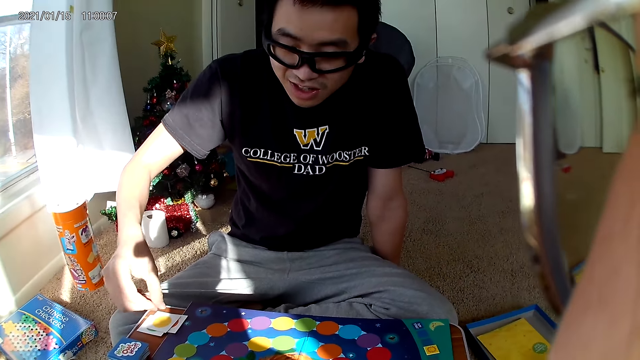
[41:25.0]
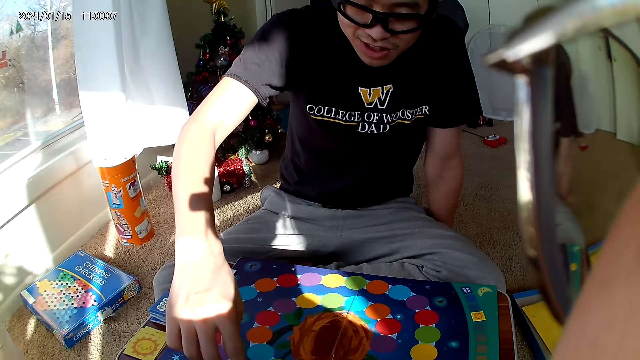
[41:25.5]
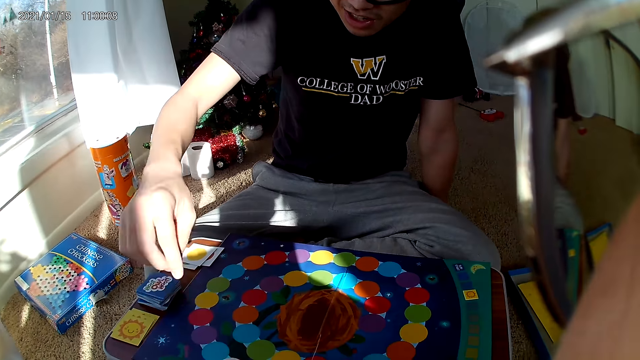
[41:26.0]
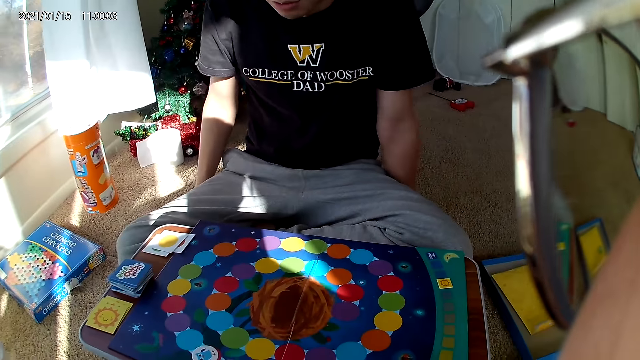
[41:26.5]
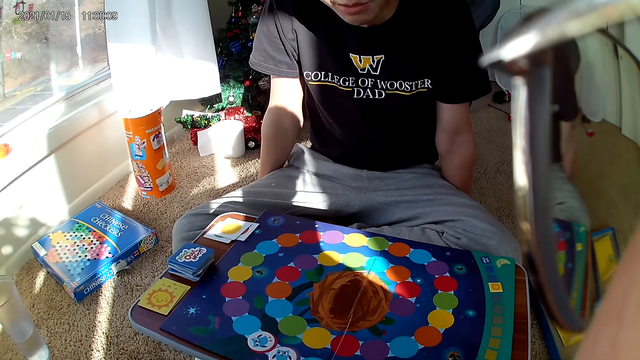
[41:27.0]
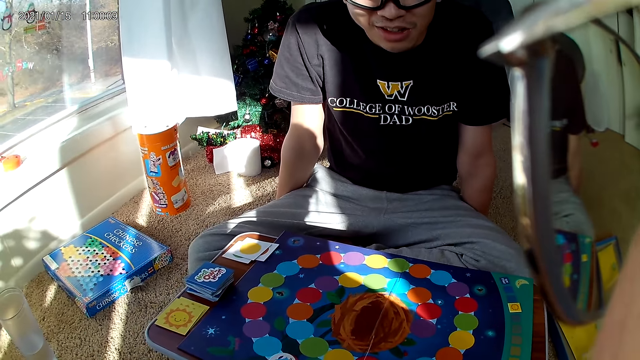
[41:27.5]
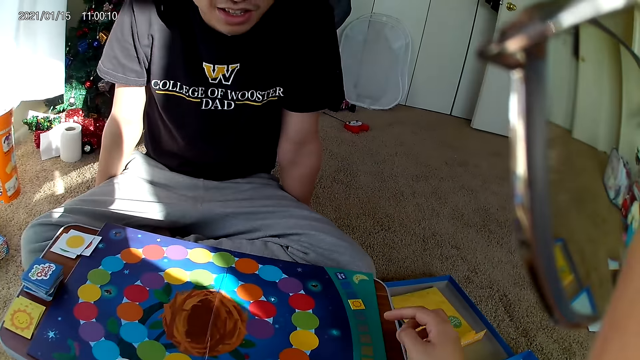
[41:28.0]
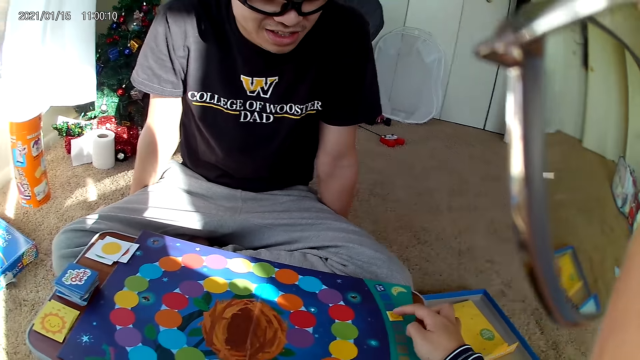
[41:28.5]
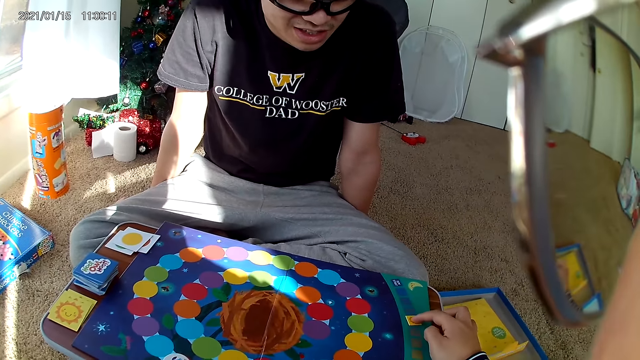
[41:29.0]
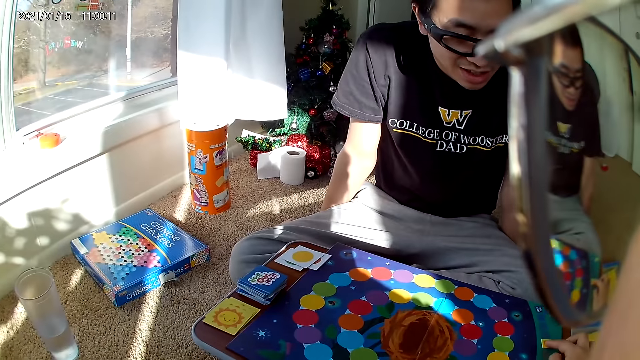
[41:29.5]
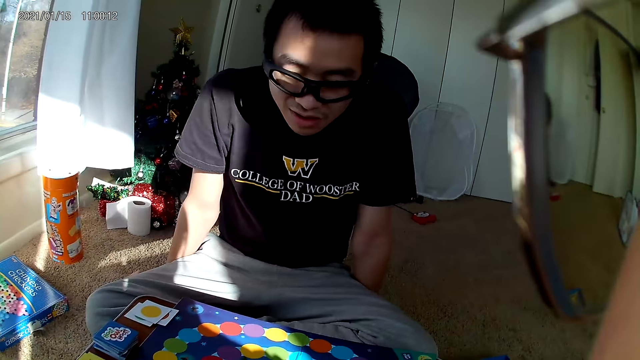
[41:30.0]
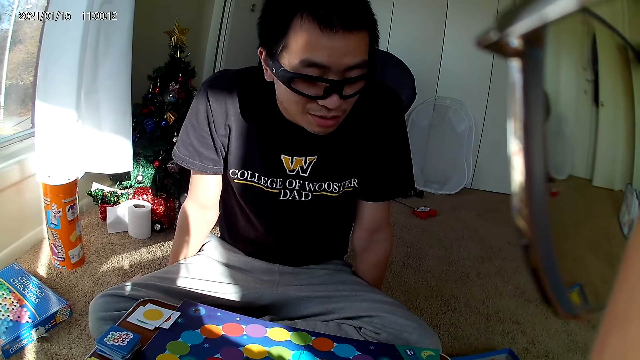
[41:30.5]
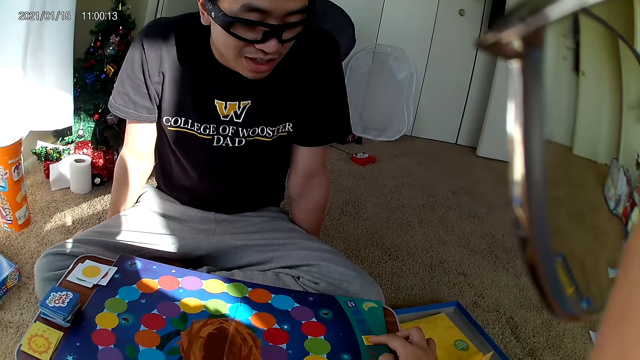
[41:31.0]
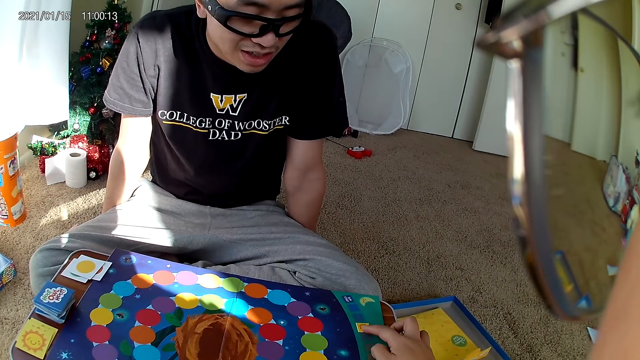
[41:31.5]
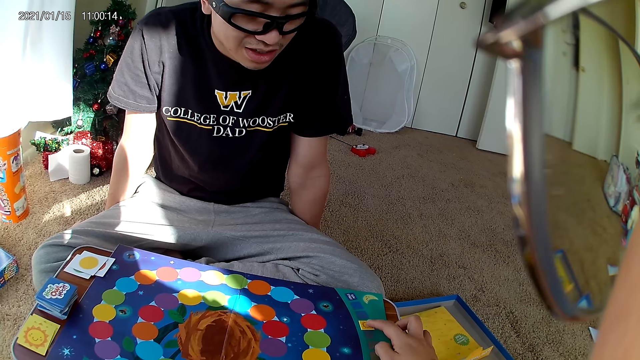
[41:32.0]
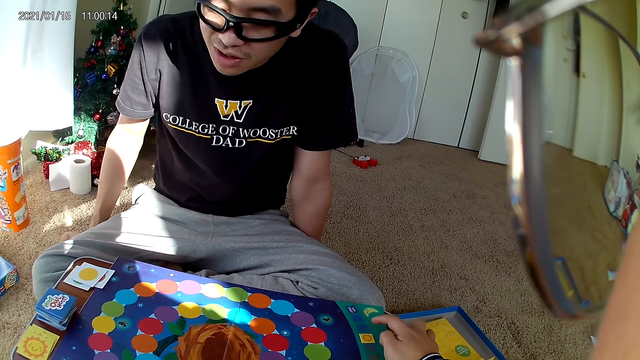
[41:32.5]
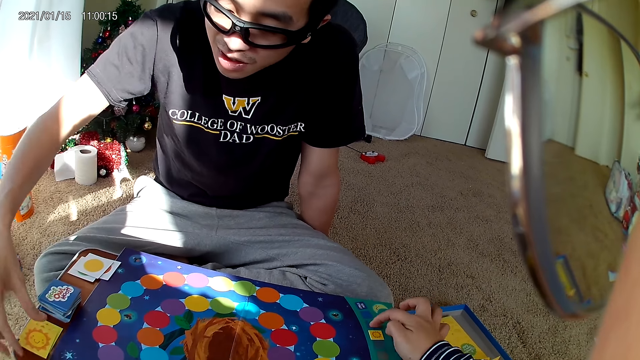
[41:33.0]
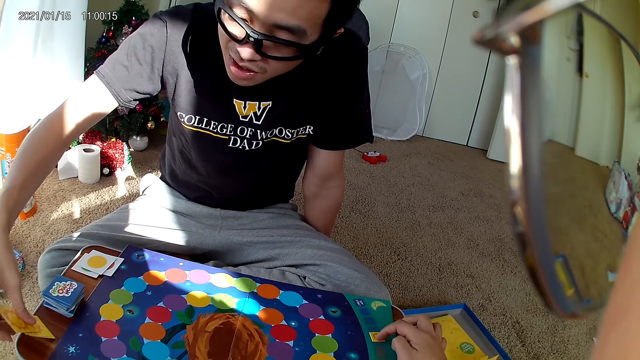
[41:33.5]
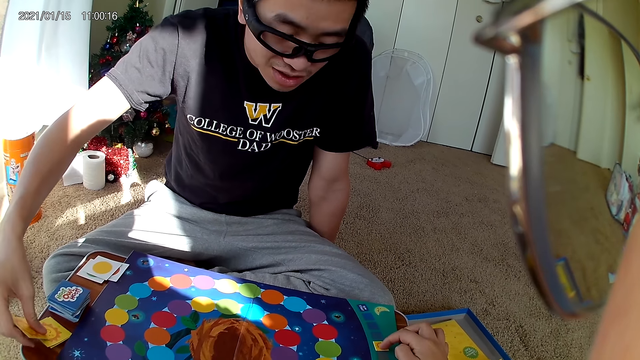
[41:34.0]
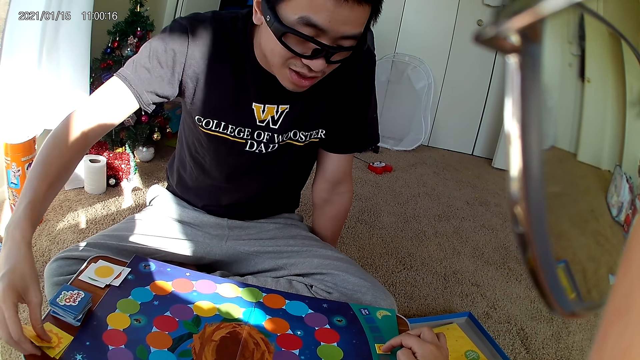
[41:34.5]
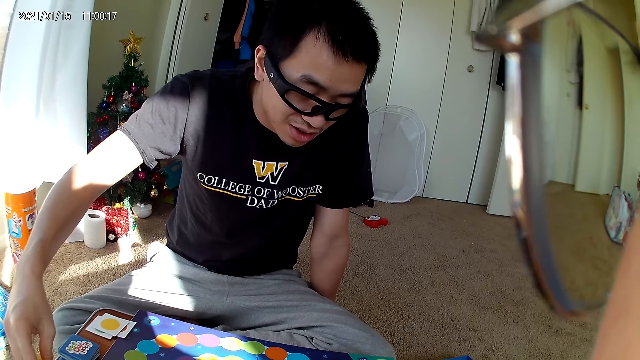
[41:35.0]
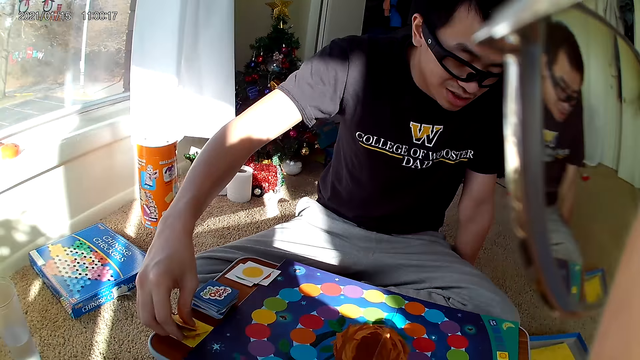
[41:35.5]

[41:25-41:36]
A man drops the card on his own set of cards. The camera wearer moves a card on the cardboard. The man touches the card on the wooden board. The man picks cards.

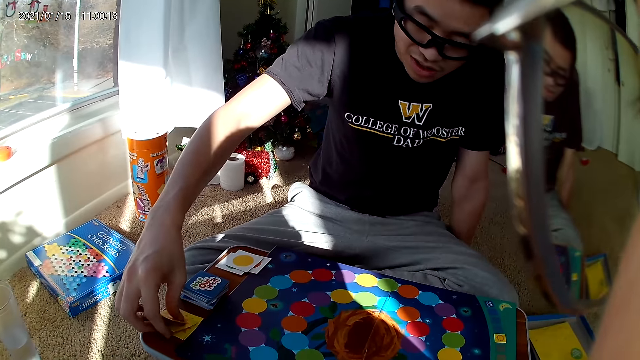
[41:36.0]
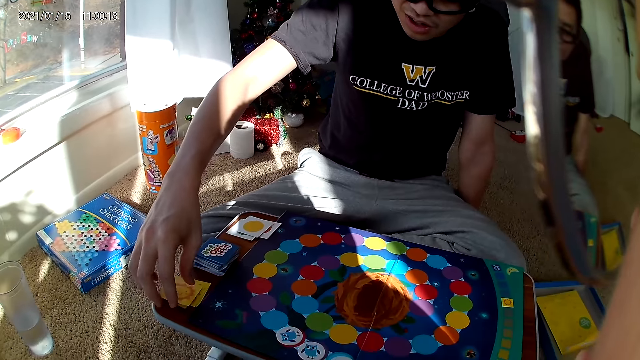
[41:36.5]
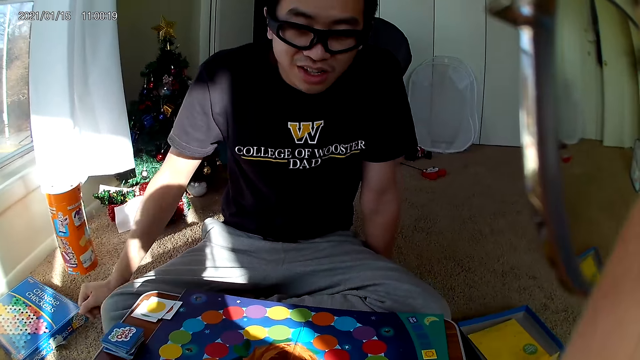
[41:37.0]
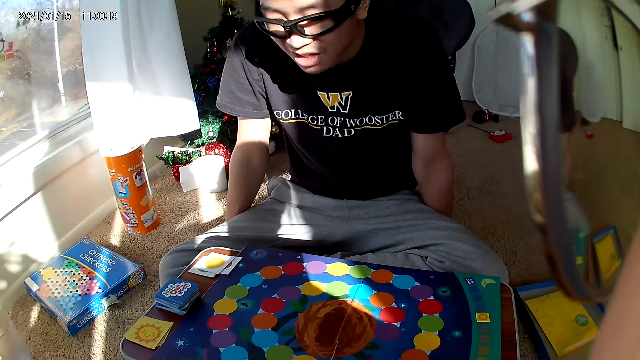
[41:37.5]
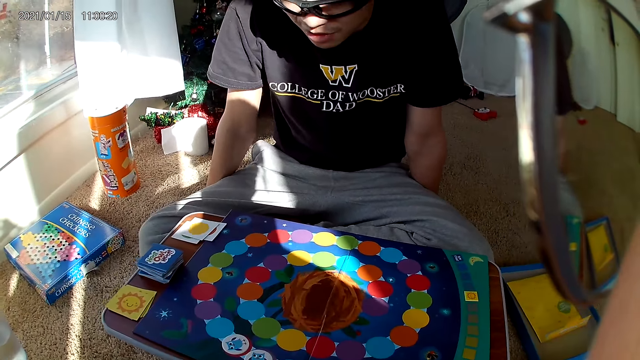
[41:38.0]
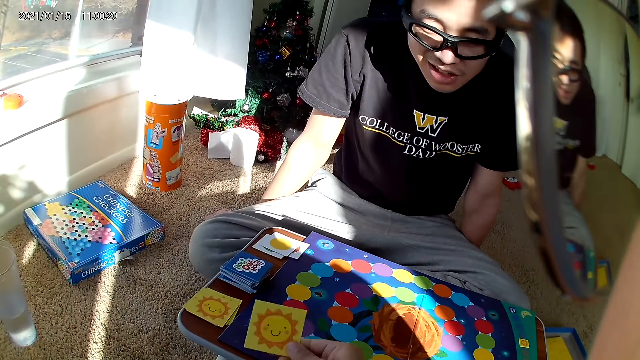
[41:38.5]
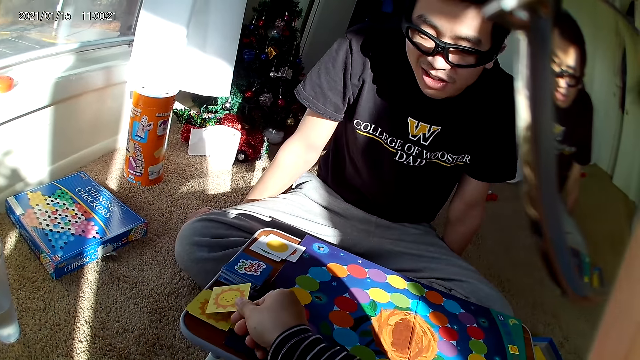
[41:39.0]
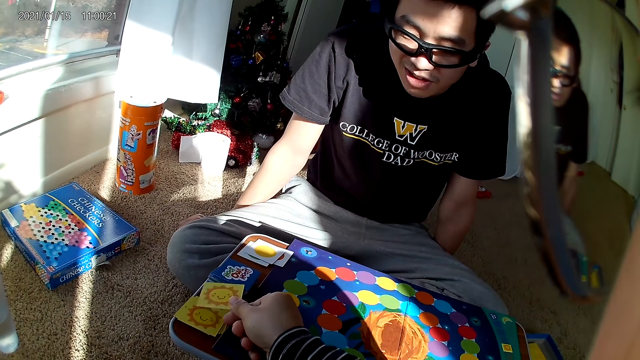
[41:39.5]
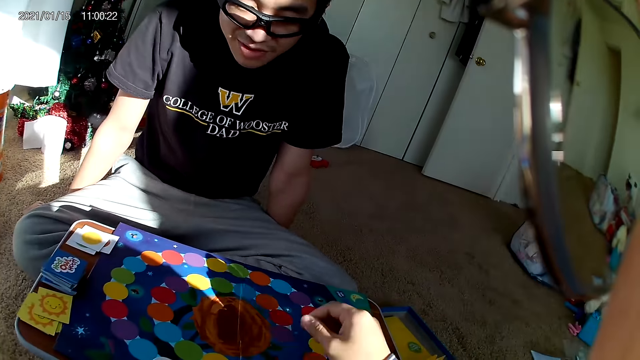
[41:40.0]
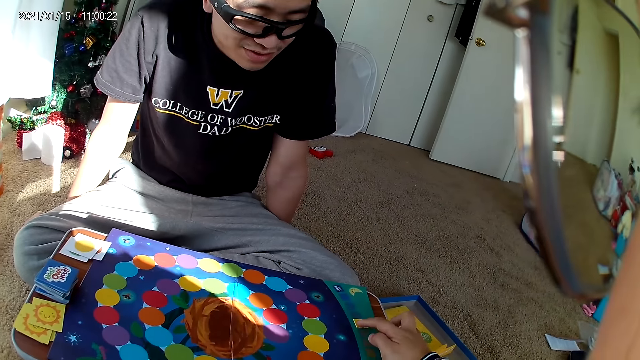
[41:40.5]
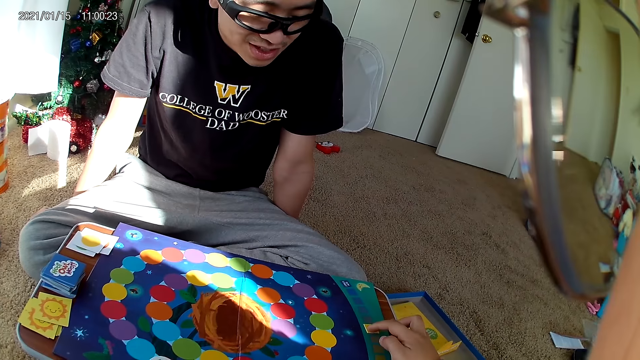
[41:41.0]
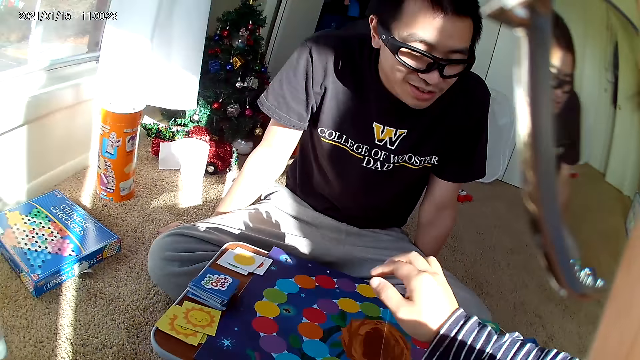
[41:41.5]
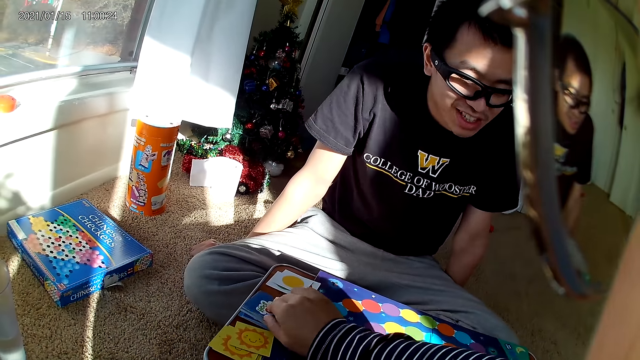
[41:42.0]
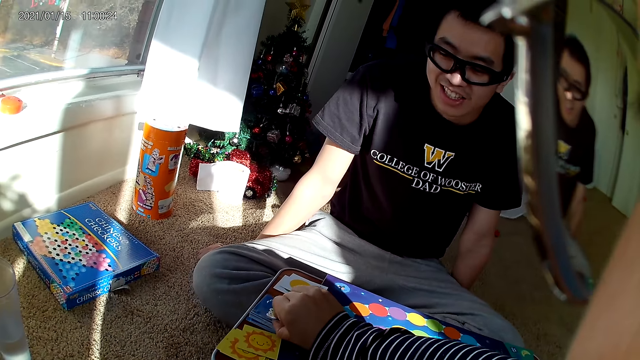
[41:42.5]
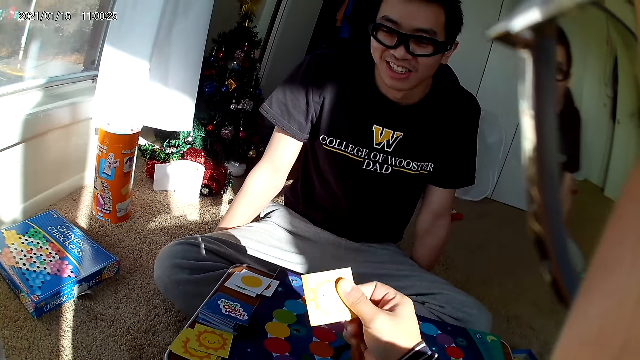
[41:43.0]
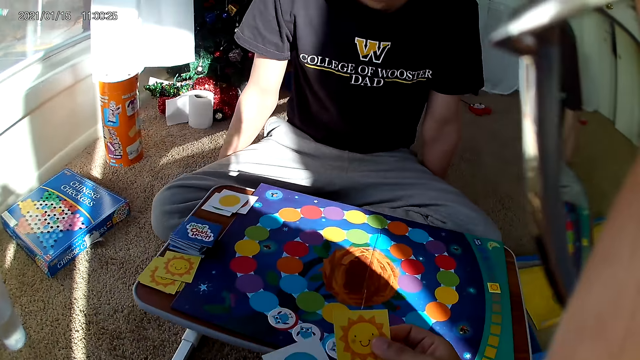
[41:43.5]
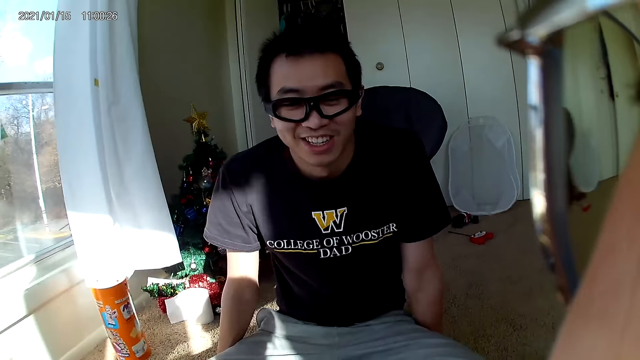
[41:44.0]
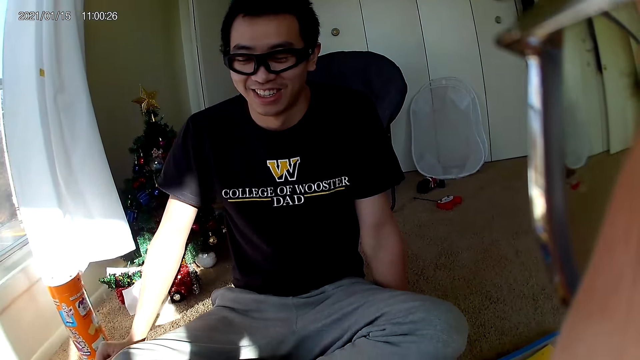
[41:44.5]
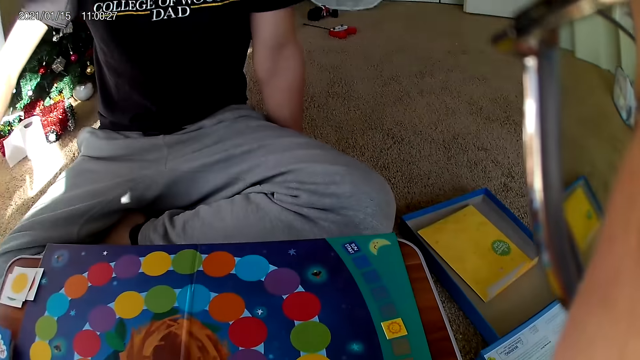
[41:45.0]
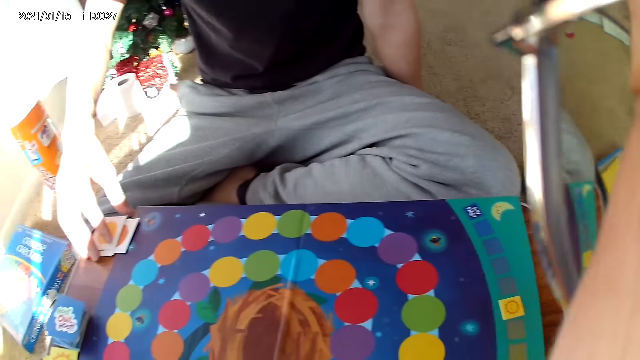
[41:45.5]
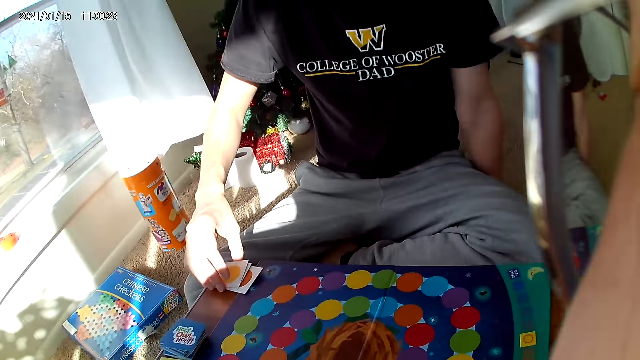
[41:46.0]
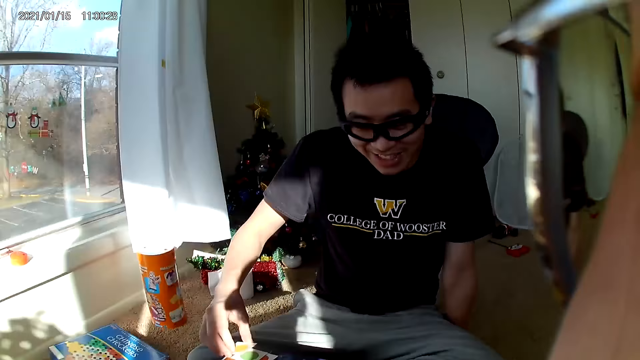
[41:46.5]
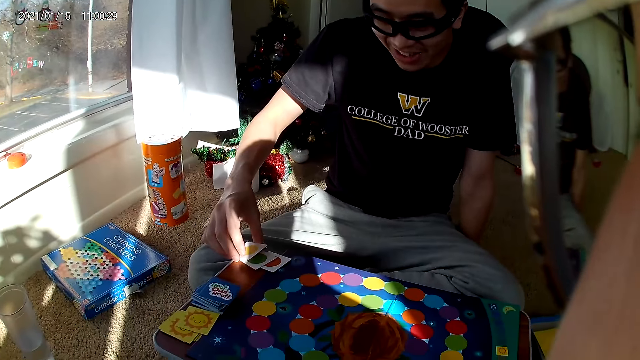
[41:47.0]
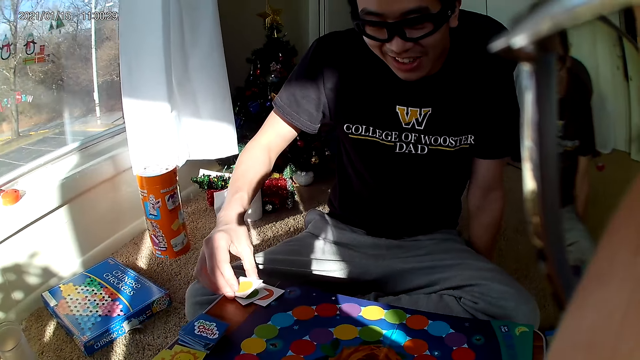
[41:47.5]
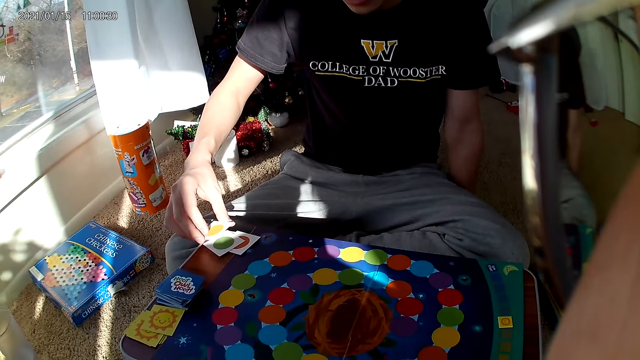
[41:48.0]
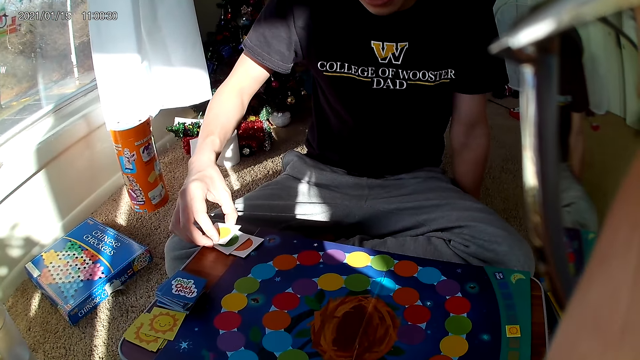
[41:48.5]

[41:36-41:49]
The man lets go of the card. The camera wearer drops the card on the card on the wooden board. She moves a card on the board with her right index finger. She takes a card from a deck of cards. She looks at the man. The man picks a card on his side of the wooden board.
